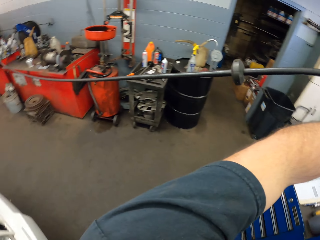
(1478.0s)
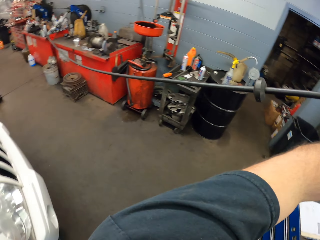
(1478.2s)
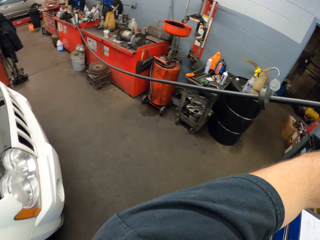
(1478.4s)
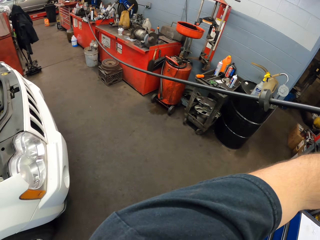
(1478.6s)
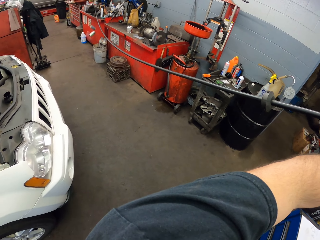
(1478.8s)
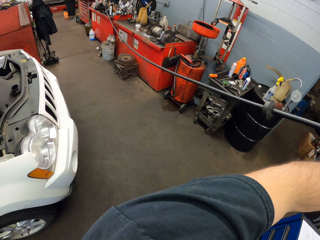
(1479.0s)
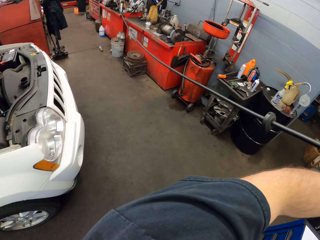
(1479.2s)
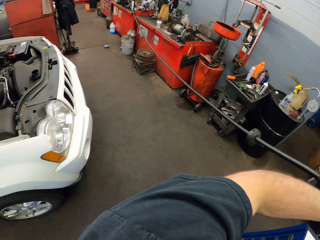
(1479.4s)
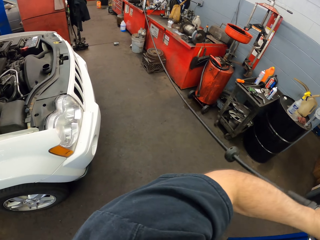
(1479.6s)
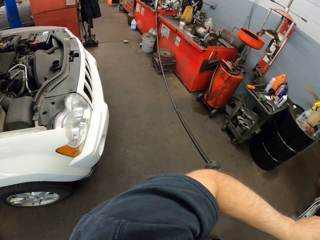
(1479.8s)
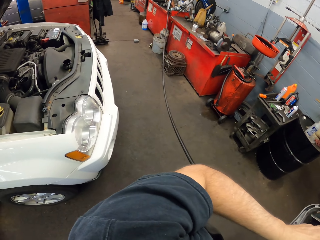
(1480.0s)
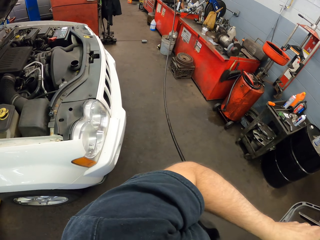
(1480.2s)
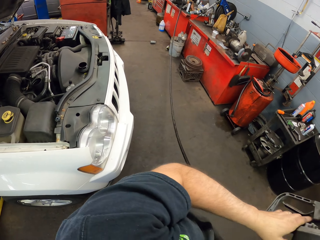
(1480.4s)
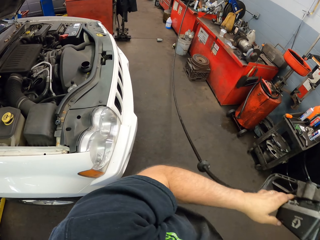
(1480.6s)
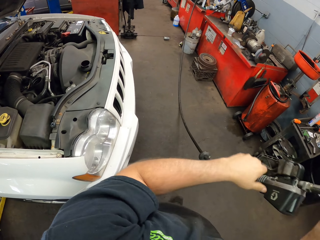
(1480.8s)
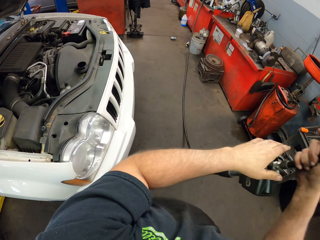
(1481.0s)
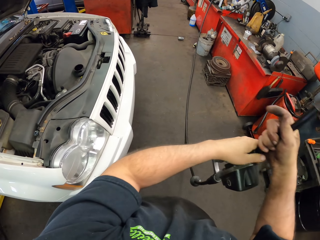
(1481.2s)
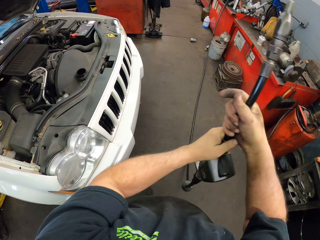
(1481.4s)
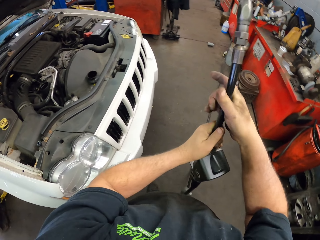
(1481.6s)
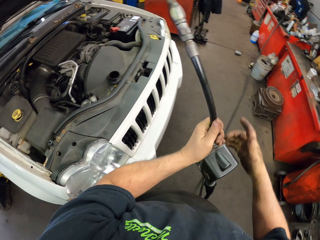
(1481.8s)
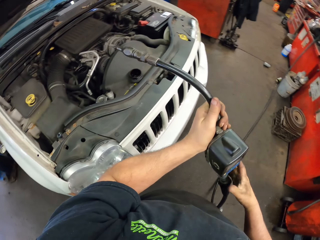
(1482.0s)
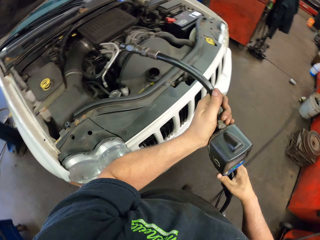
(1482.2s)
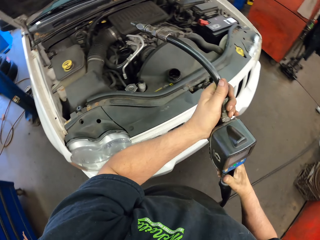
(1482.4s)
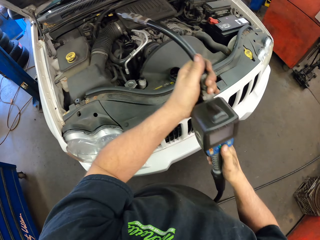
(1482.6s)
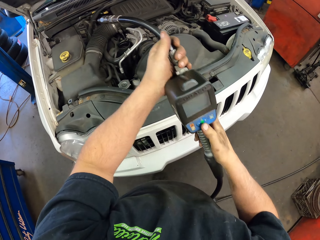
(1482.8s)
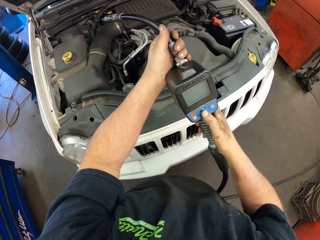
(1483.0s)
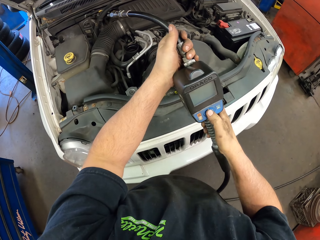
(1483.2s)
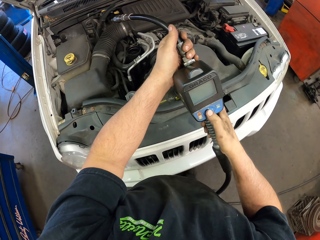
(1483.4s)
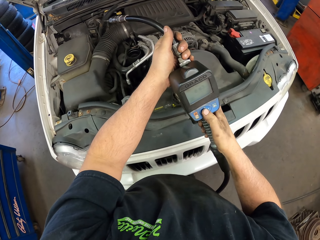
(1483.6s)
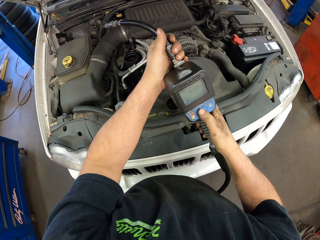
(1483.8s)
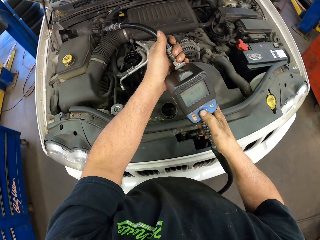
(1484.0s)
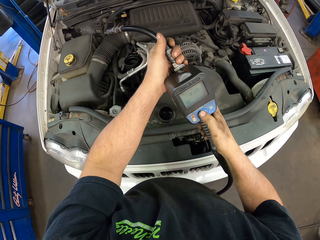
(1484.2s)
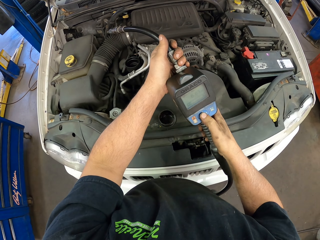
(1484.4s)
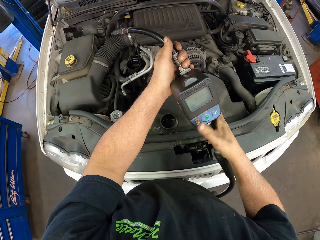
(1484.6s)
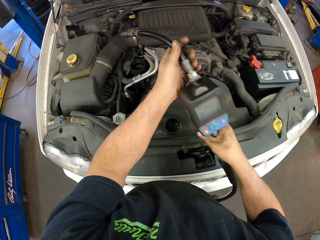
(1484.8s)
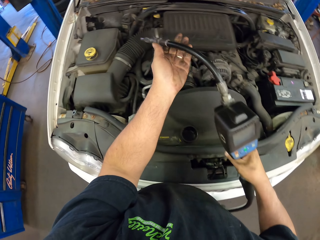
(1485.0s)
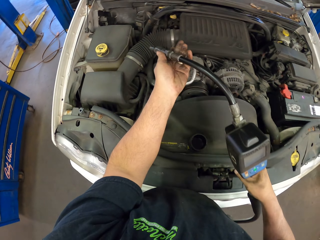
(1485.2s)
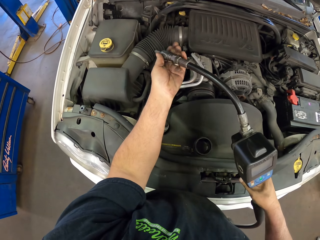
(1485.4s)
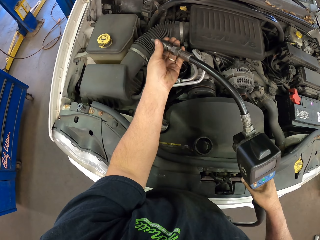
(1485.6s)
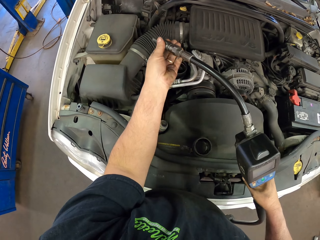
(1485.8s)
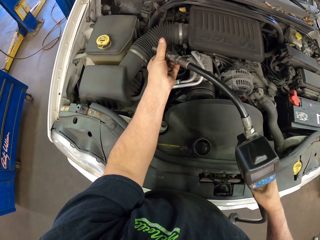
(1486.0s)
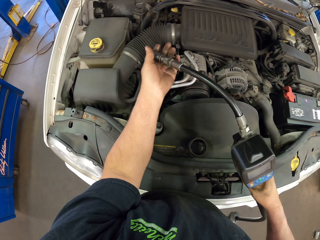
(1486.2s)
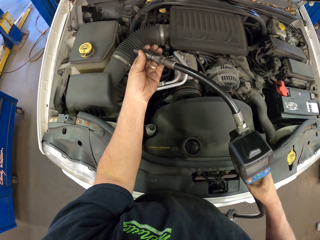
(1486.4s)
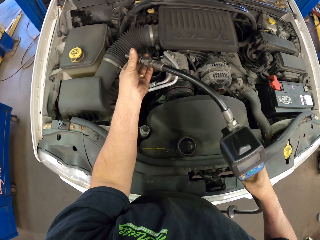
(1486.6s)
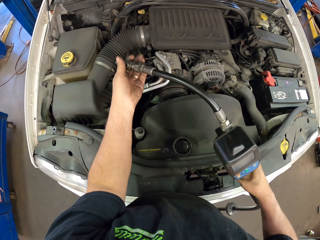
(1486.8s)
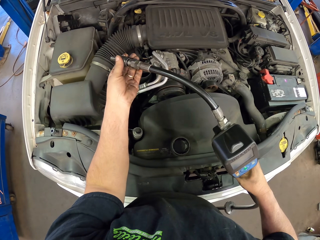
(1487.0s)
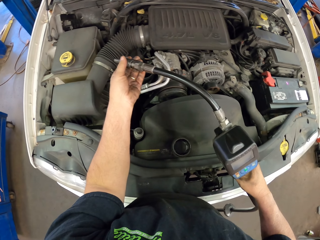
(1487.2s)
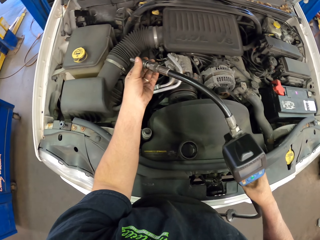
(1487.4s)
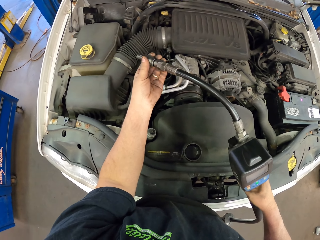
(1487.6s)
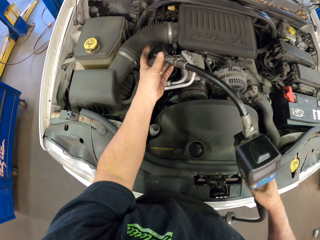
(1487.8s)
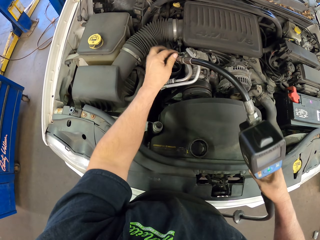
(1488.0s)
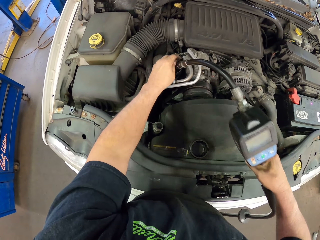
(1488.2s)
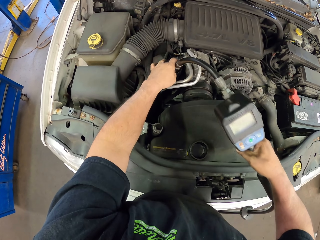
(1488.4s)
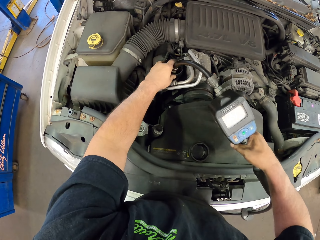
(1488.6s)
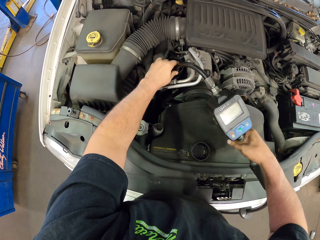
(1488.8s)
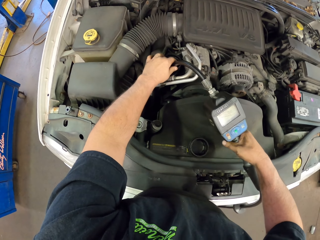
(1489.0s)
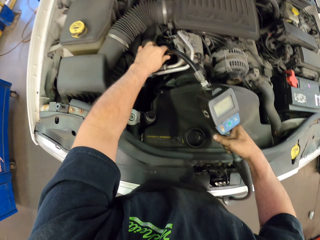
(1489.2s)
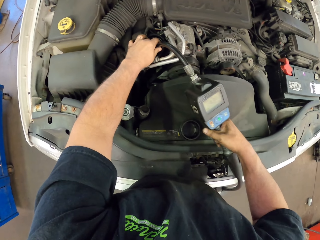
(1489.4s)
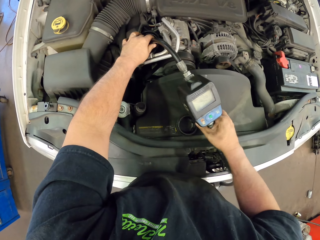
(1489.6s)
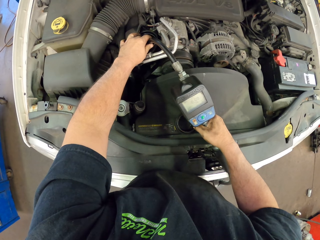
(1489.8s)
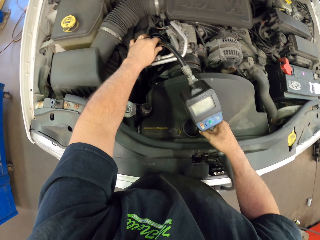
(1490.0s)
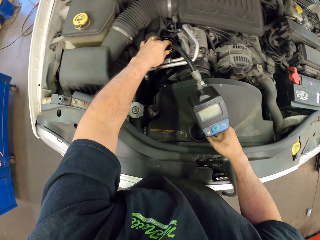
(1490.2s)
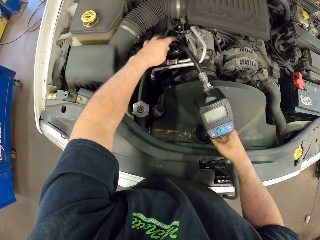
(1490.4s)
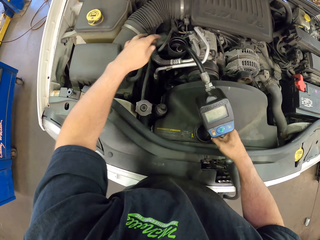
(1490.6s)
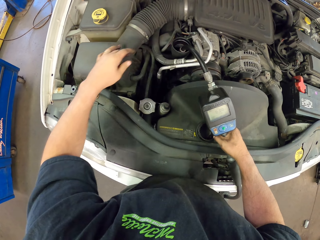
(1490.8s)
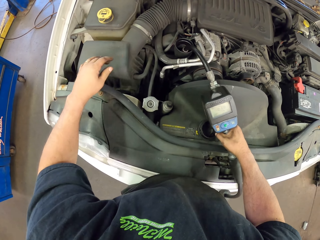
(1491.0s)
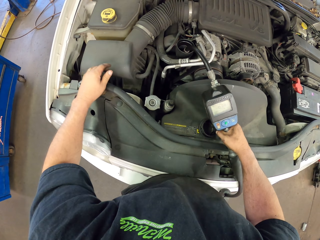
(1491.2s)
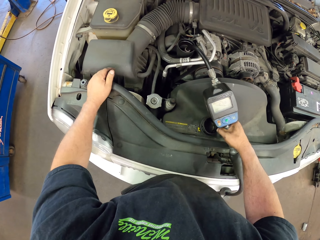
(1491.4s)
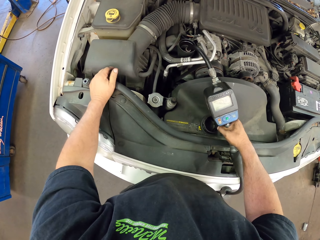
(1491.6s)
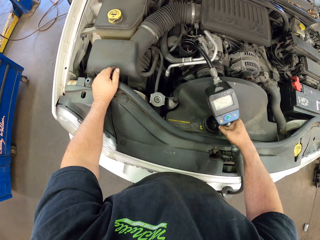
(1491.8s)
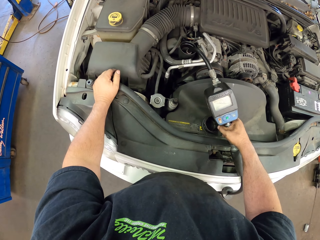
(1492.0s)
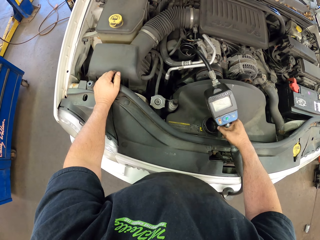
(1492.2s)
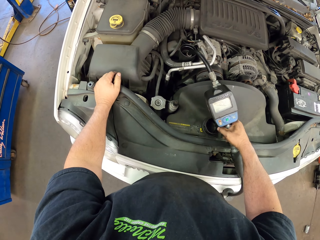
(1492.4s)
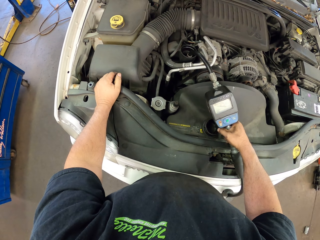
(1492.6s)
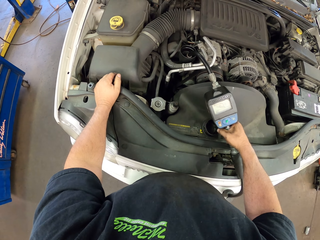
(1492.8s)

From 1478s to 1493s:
The camera wearer pulls the oil pipe. They move the oil pipe, hold the pipe, and fit the pipe into the tank. They put oil in the radiator with the oil pipe.

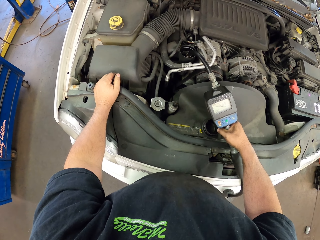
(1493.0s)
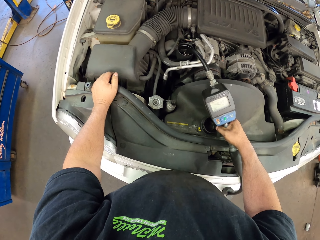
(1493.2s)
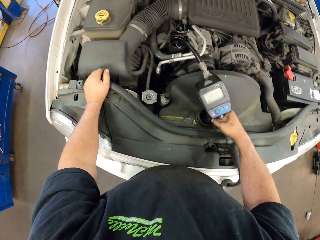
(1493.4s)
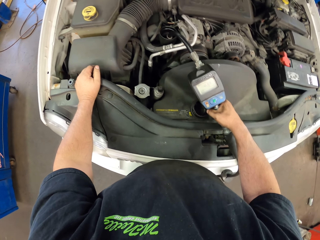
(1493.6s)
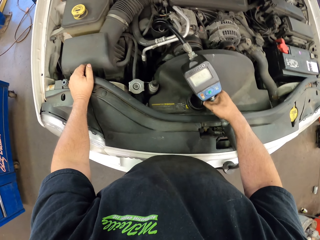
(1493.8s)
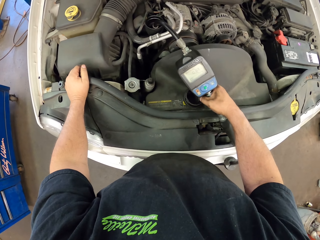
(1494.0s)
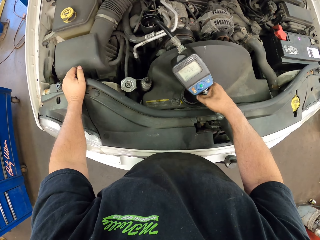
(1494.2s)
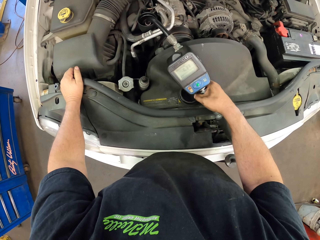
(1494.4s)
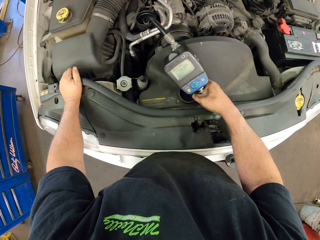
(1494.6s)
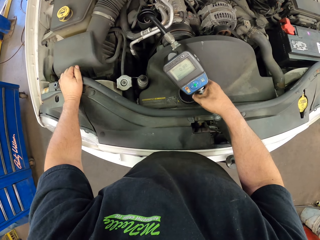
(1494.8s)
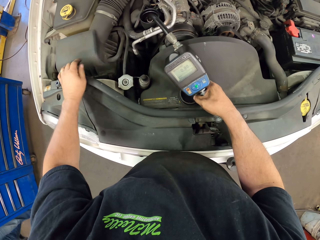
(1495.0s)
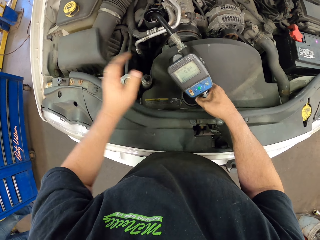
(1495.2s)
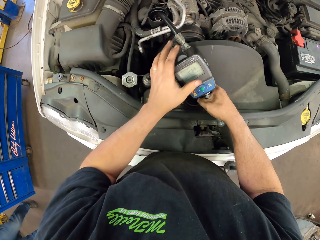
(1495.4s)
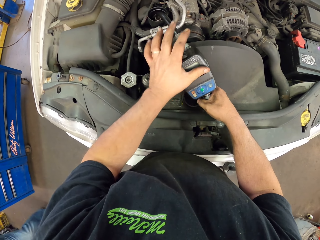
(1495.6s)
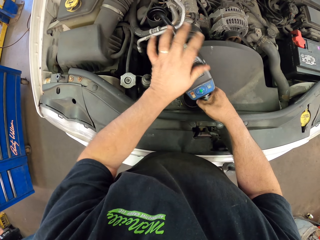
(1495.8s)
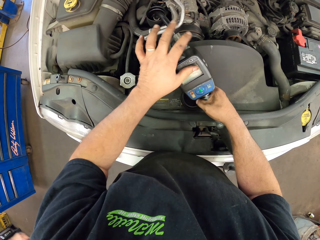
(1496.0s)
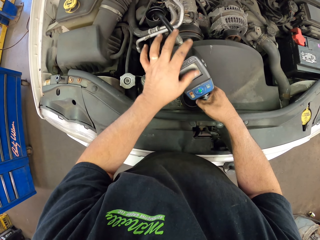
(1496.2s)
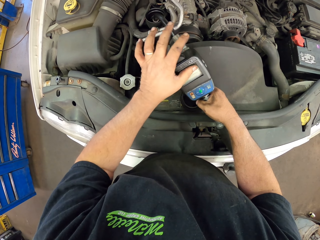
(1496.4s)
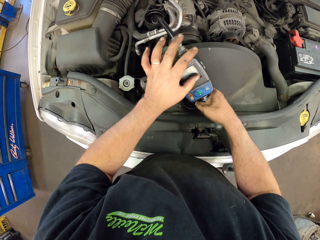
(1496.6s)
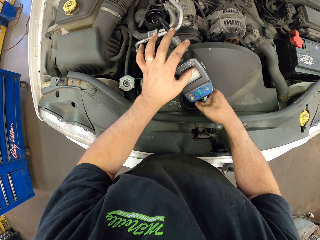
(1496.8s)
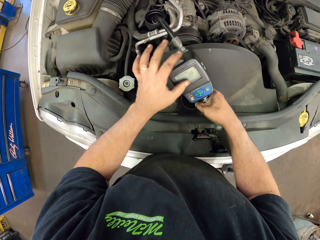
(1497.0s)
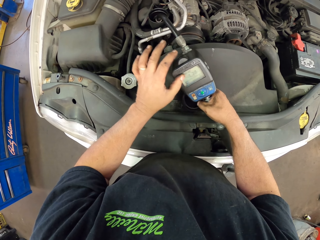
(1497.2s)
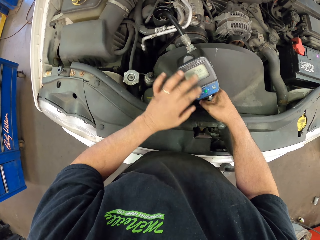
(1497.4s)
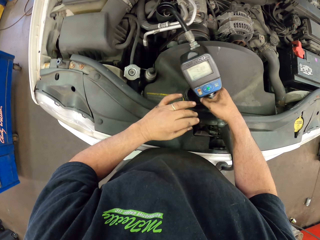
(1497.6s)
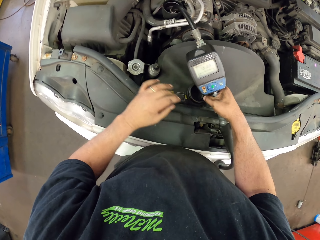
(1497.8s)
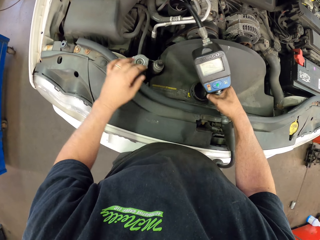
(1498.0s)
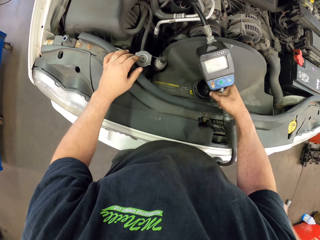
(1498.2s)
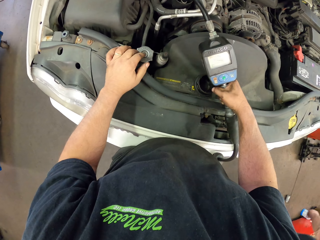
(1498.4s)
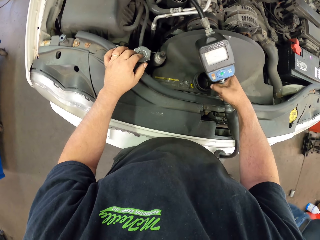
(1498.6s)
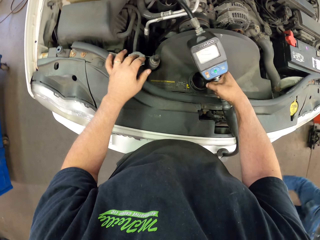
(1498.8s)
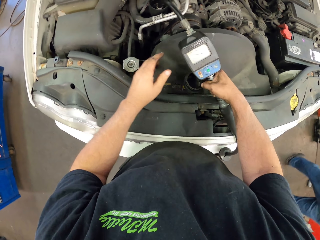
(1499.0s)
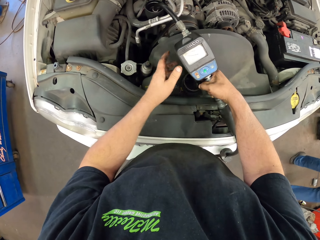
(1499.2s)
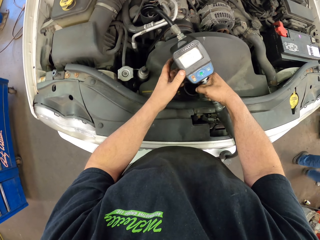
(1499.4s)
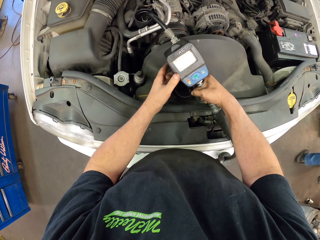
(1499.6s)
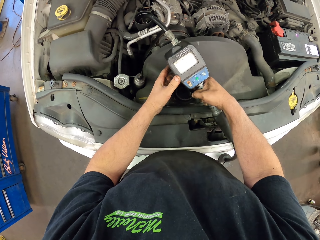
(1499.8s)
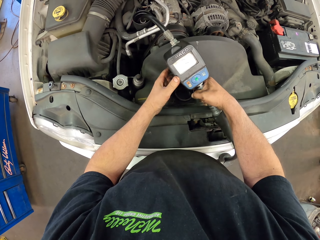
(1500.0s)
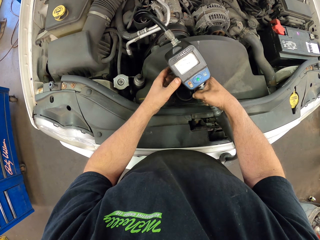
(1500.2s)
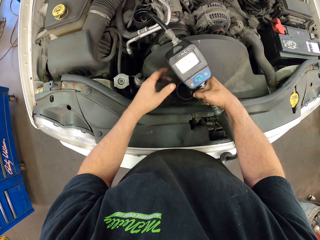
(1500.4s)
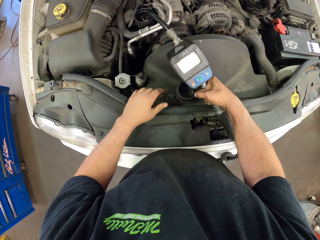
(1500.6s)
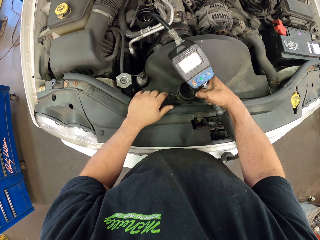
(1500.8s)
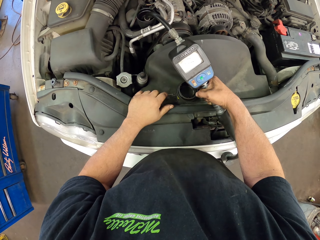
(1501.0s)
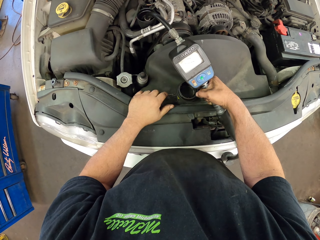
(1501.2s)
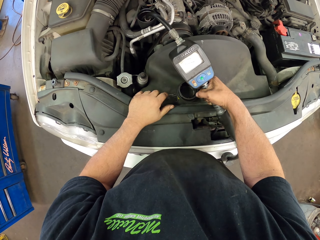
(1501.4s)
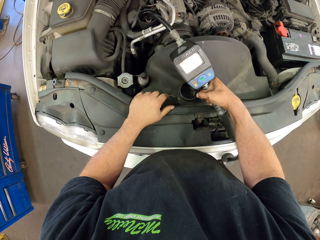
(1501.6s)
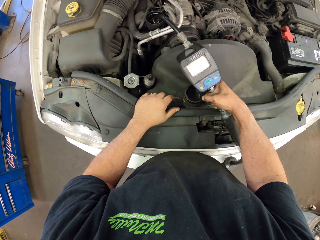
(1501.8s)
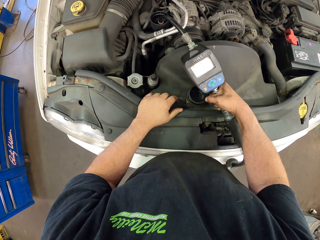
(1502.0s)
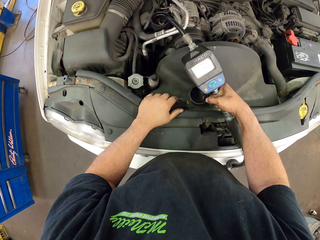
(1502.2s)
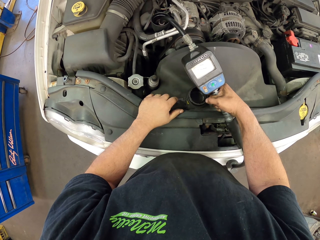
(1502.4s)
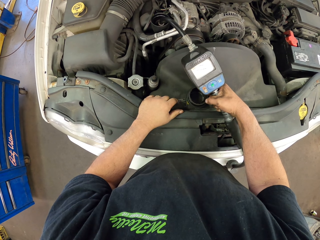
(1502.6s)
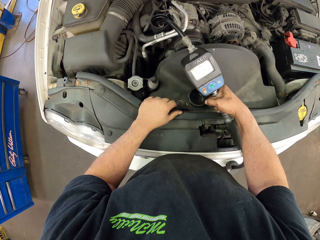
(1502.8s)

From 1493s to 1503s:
The camera wearer scrubs the pipe with his left hand. He puts oil in a radiator using the oil pipe. He looks around. He holds the pipe with both hands. He holds the car with his left hand.
